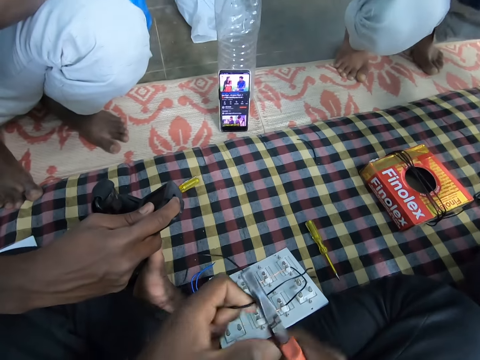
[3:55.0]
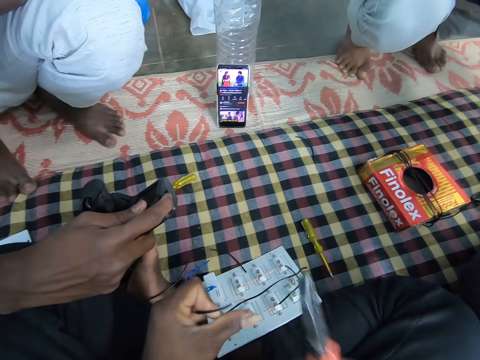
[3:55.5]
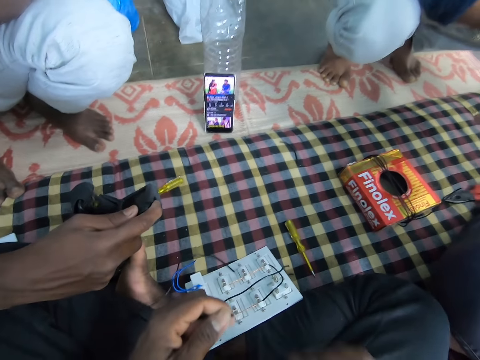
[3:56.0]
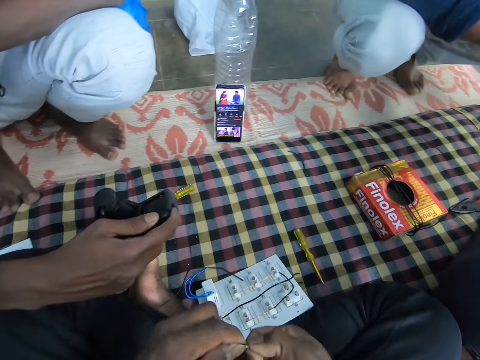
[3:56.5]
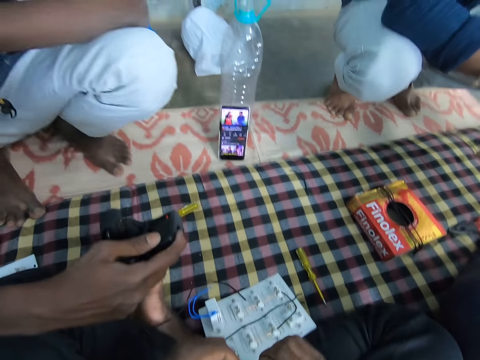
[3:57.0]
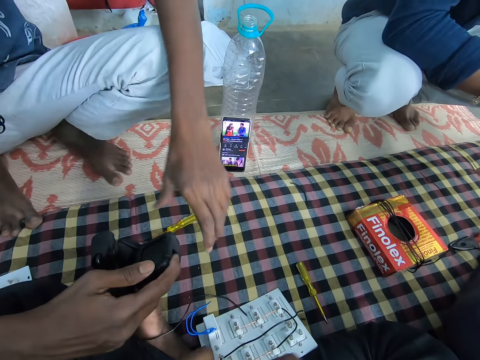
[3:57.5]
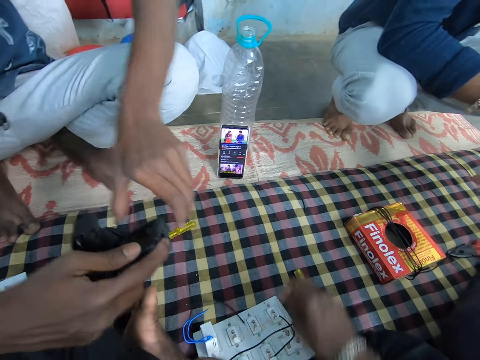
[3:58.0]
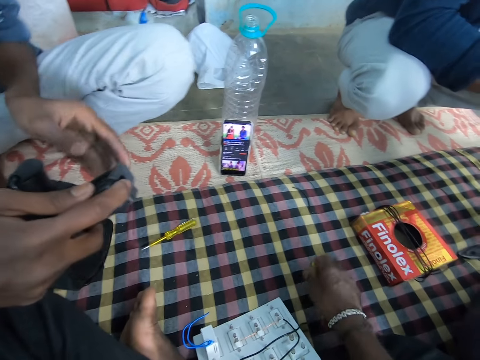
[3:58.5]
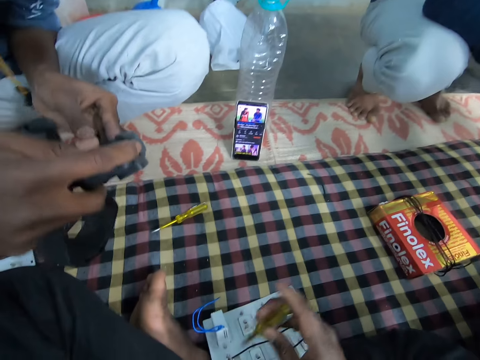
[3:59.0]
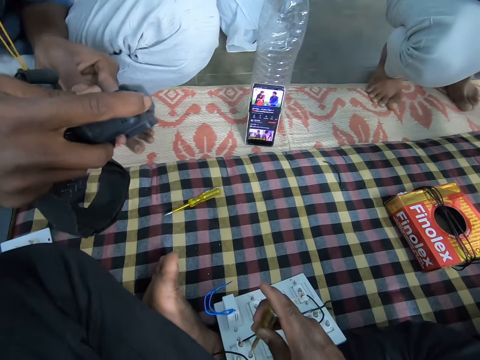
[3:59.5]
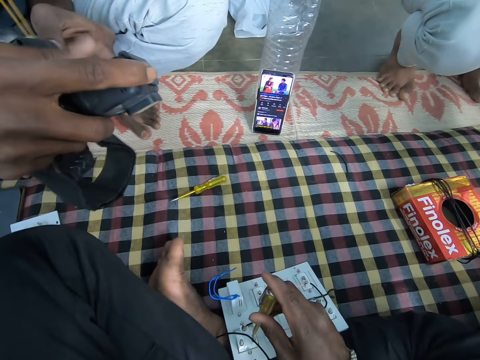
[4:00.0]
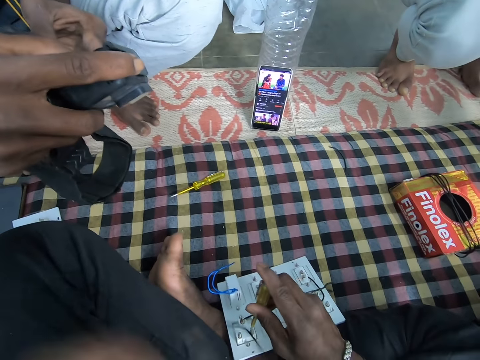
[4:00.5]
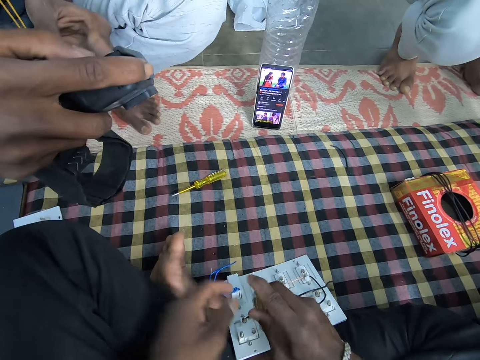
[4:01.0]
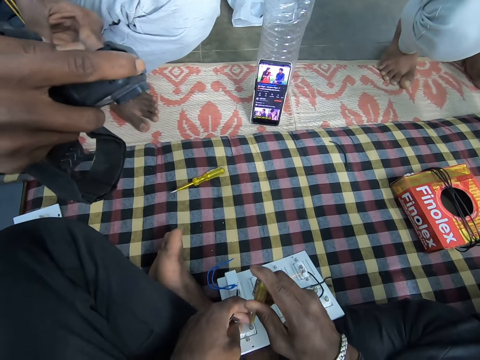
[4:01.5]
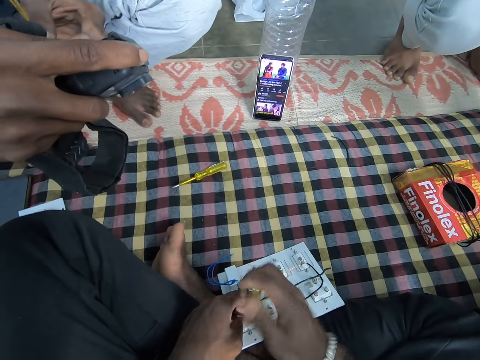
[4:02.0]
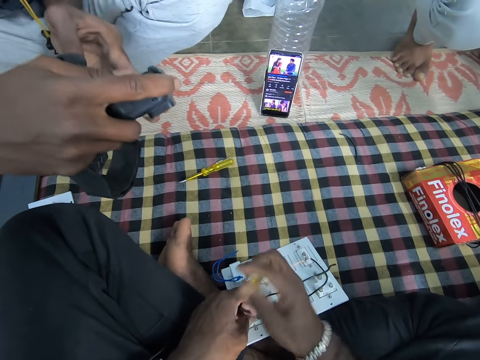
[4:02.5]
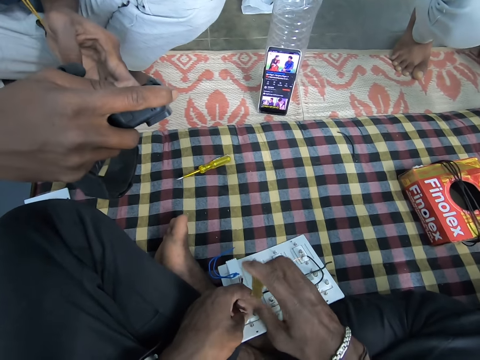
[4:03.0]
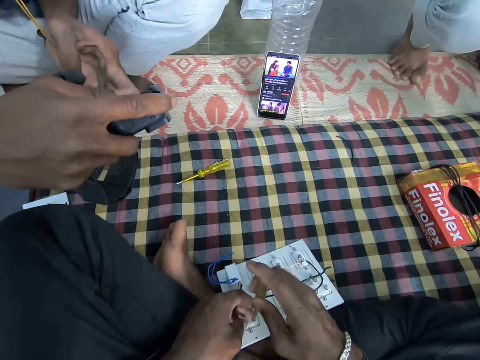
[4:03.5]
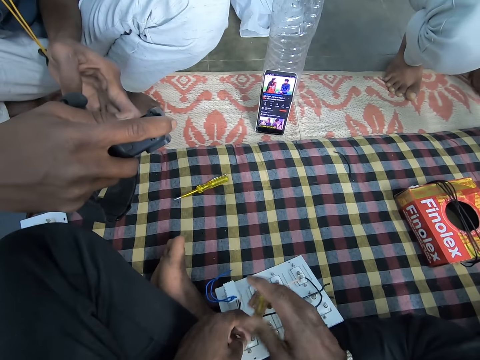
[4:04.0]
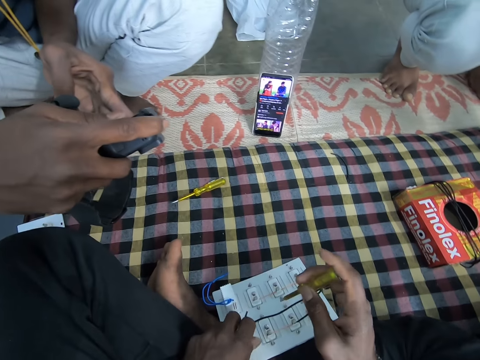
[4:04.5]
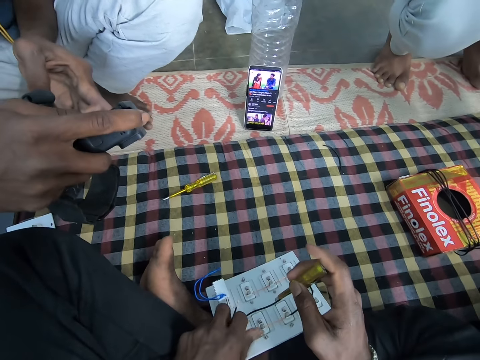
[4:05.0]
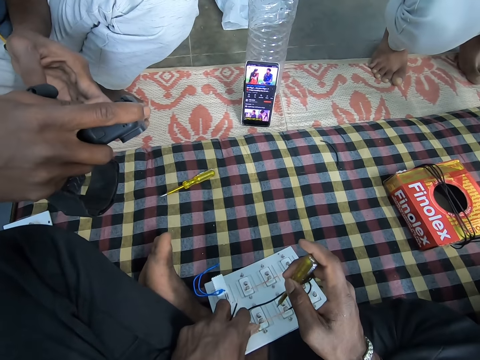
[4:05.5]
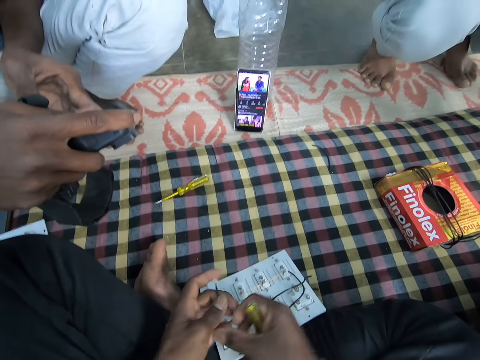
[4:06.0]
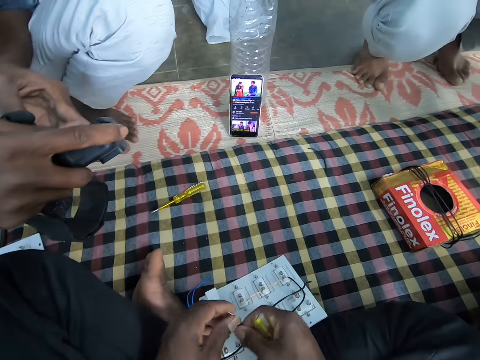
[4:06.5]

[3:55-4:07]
The camera wearer twists the wire with both hands. He picks the tester on the bed with his right hand. He loosens the screws on the socket board with the tester in his right hand. He loosens the screws on the socket board with his right hand.

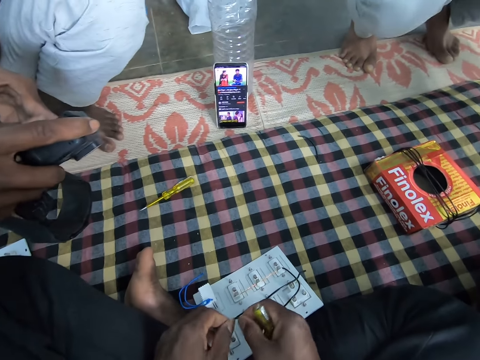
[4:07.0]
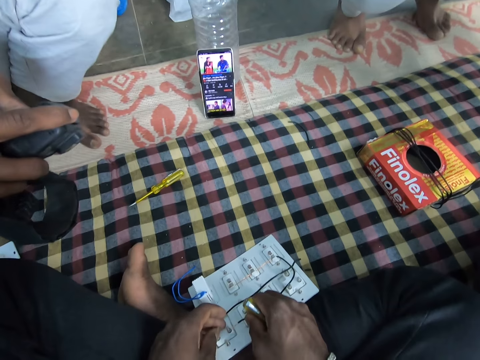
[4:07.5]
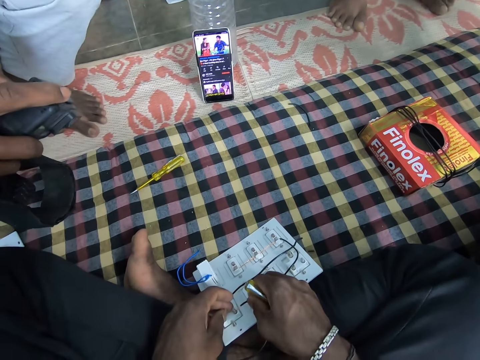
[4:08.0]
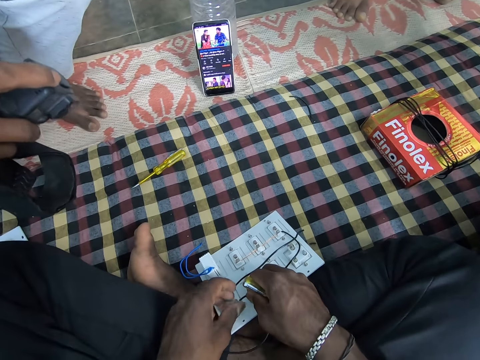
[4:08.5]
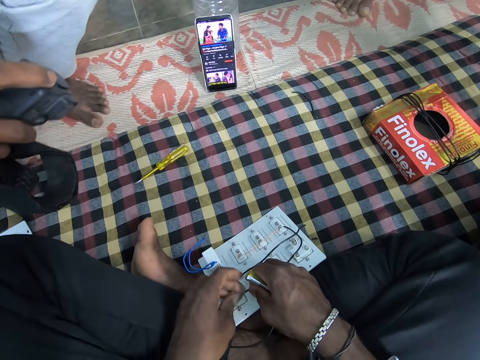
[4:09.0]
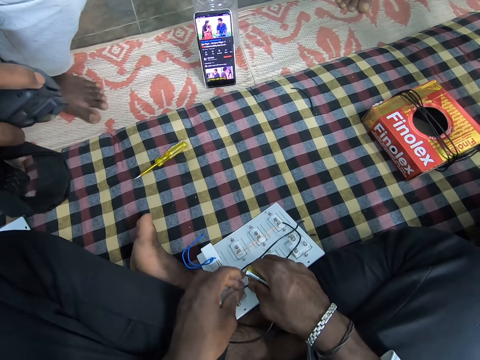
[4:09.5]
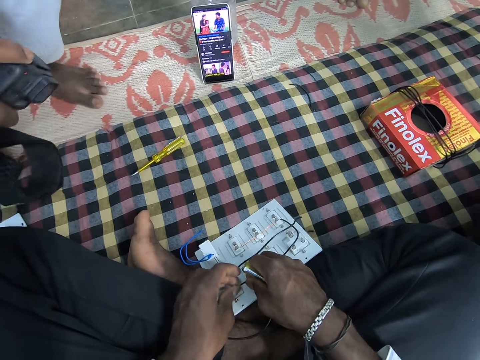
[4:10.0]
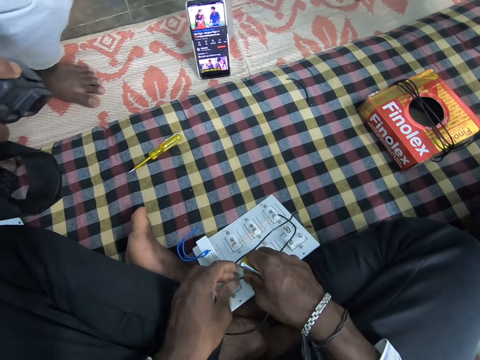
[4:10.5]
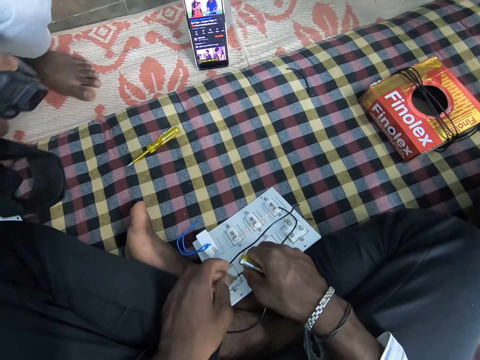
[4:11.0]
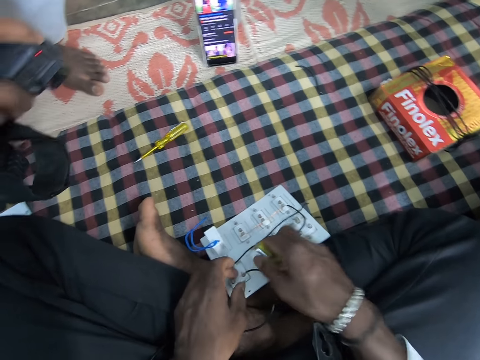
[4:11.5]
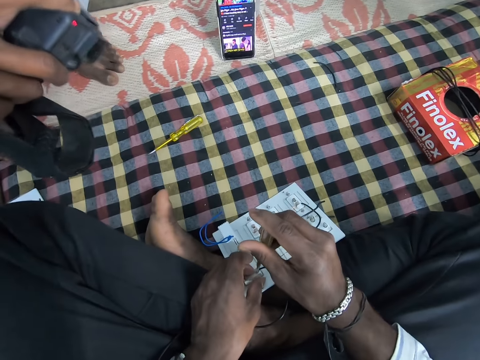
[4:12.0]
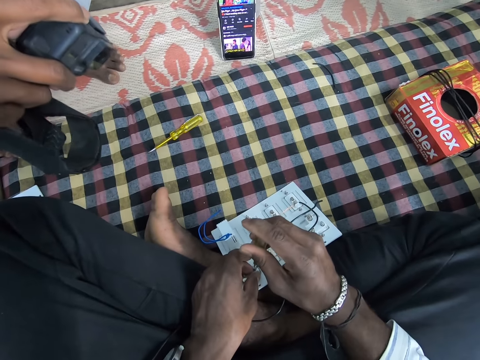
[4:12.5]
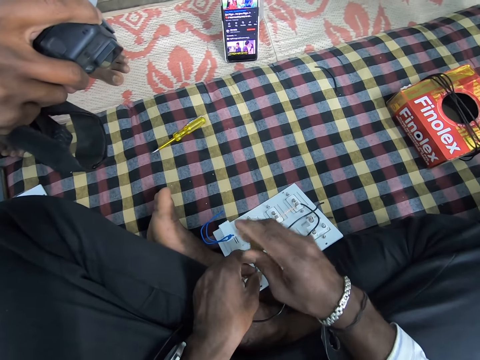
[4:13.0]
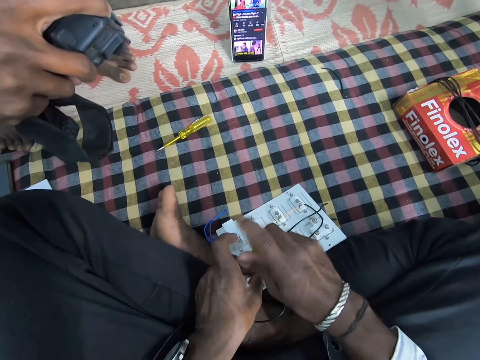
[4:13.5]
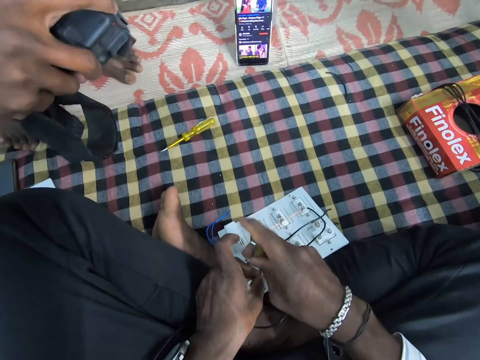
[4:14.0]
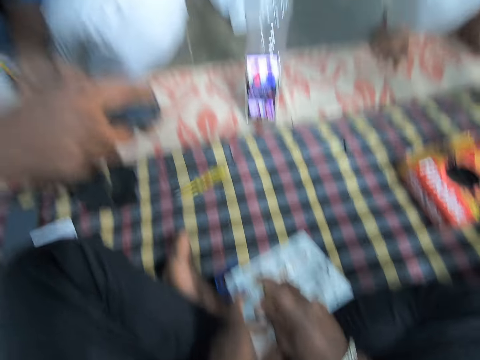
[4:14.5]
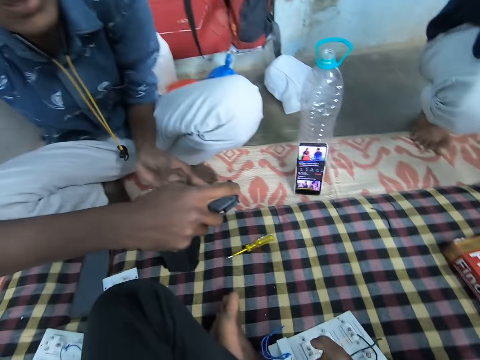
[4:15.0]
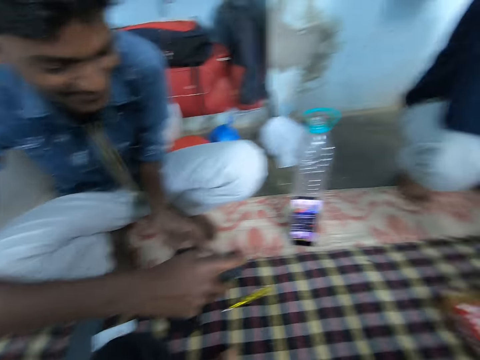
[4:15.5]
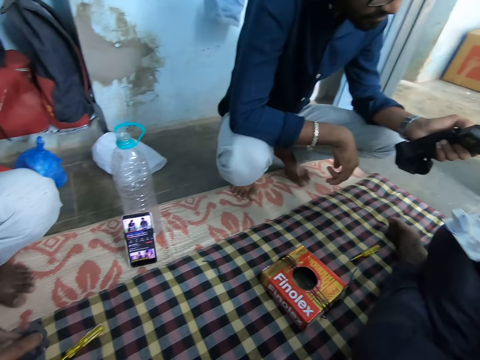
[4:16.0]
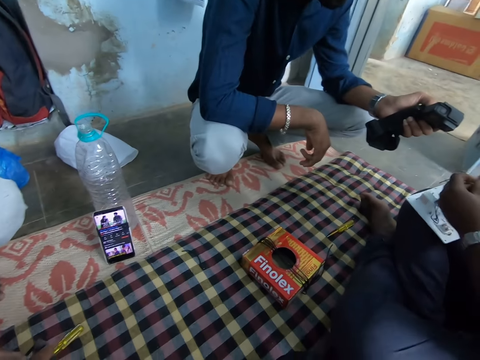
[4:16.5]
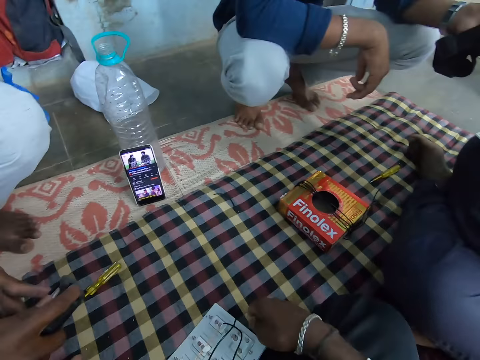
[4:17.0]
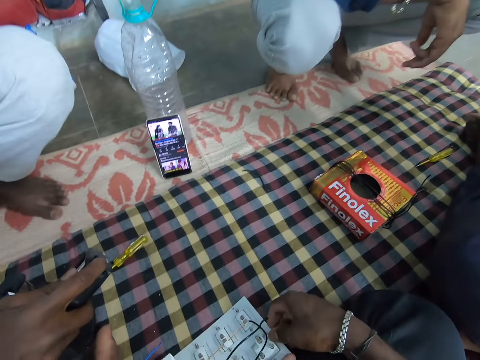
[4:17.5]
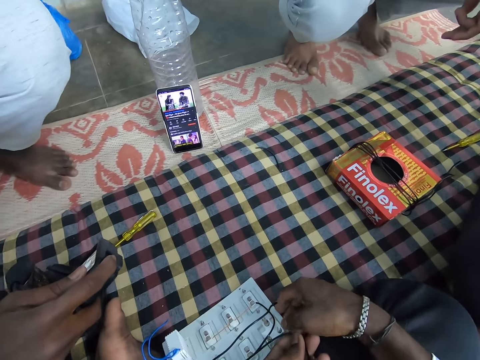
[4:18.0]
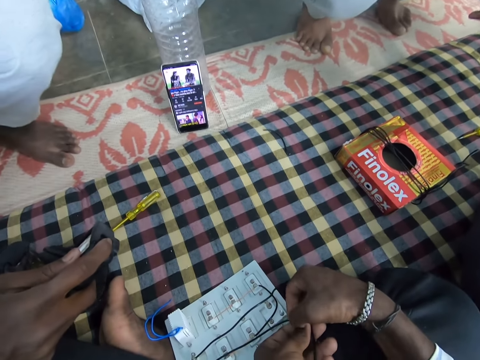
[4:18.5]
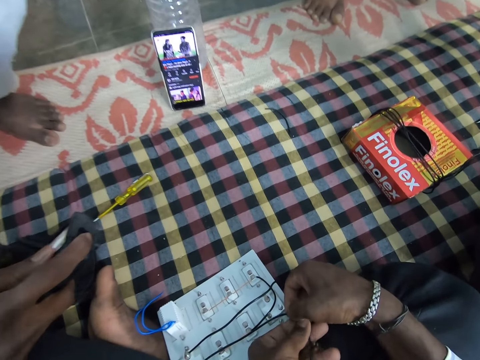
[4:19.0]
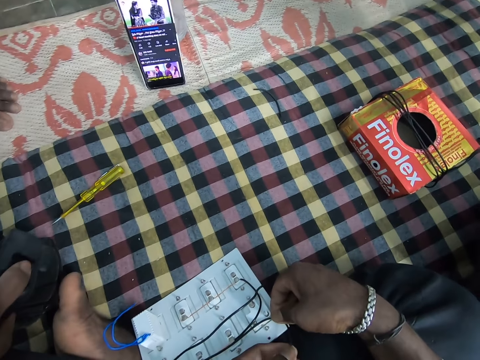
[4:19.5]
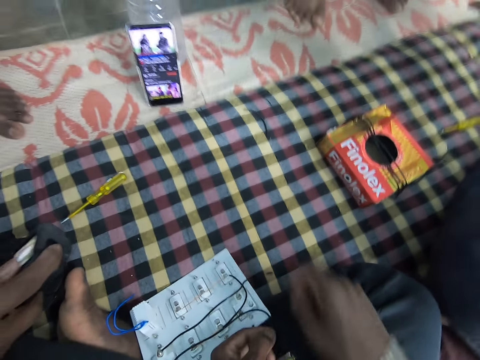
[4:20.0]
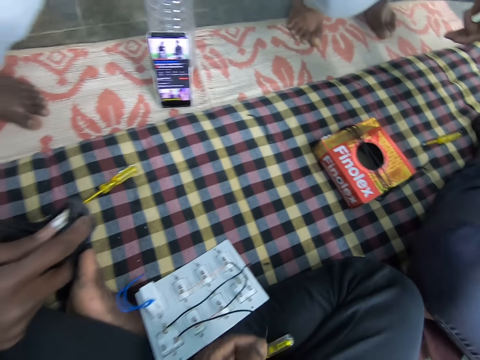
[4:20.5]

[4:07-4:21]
The camera wearer tightens the screws on the socket board with his right hand. He passes the wire through the sockets on the socket board with both hands. He tightens the screws on the socket board with the tester in his right hand. He holds the wire.
